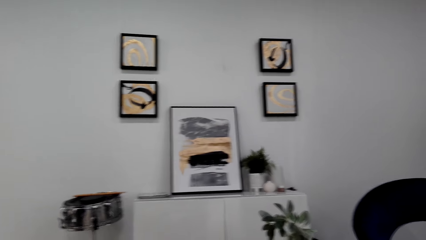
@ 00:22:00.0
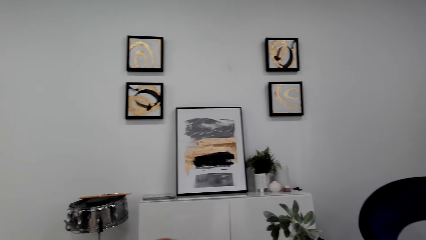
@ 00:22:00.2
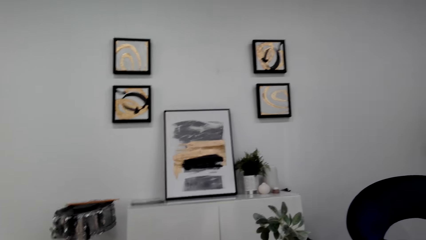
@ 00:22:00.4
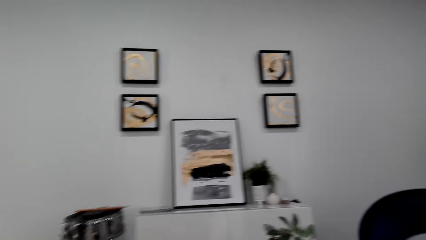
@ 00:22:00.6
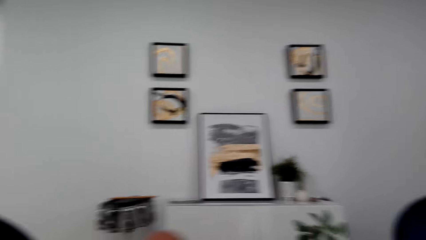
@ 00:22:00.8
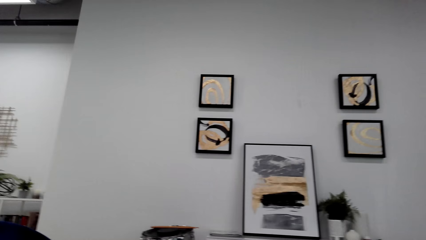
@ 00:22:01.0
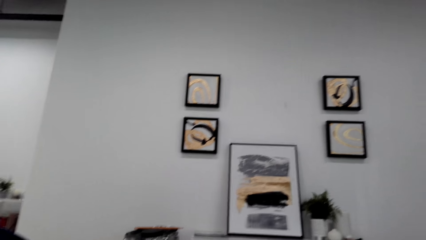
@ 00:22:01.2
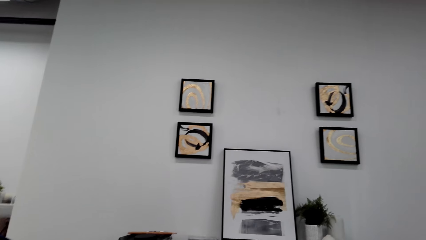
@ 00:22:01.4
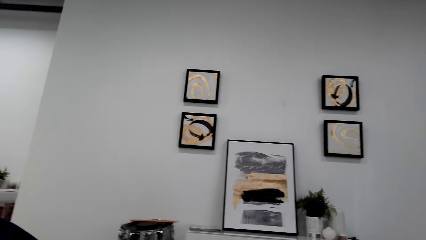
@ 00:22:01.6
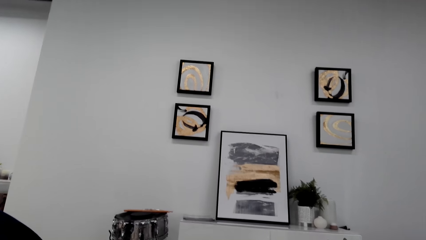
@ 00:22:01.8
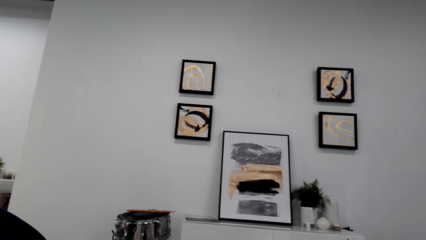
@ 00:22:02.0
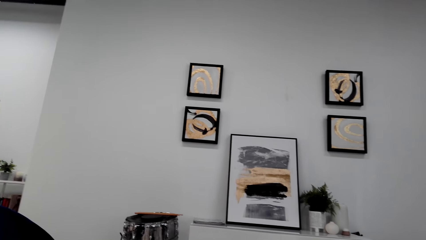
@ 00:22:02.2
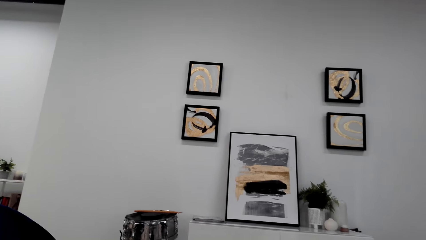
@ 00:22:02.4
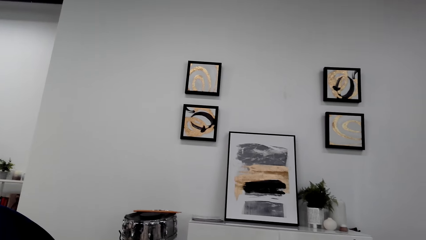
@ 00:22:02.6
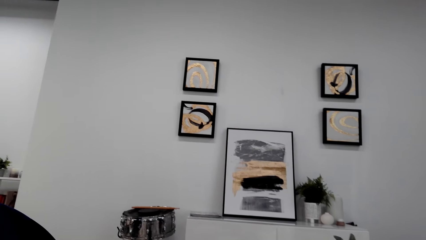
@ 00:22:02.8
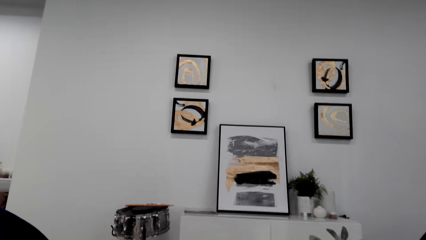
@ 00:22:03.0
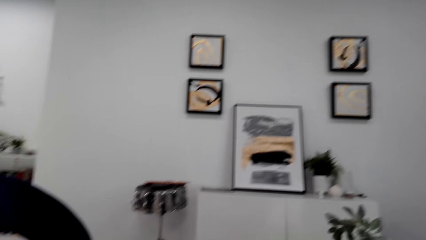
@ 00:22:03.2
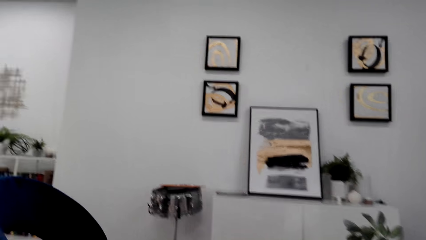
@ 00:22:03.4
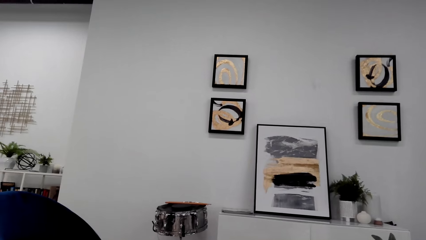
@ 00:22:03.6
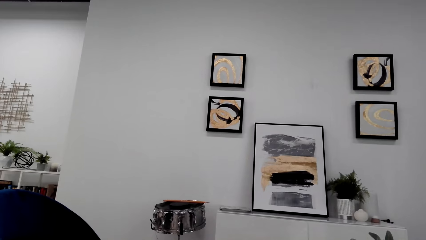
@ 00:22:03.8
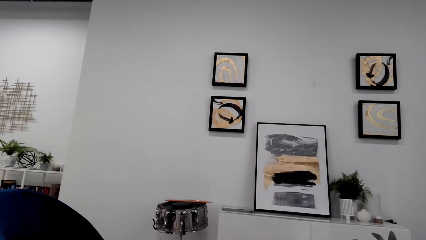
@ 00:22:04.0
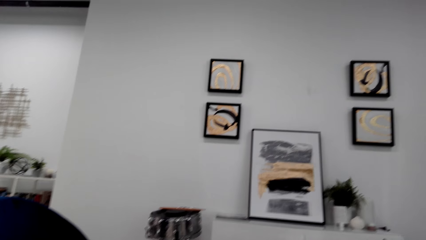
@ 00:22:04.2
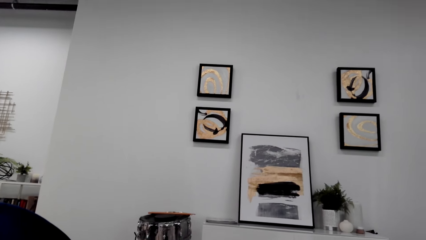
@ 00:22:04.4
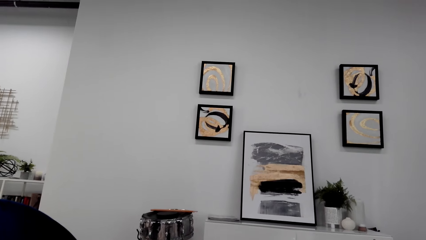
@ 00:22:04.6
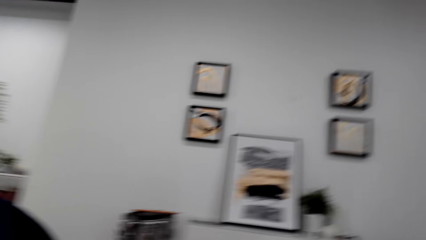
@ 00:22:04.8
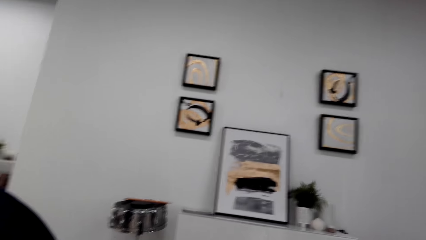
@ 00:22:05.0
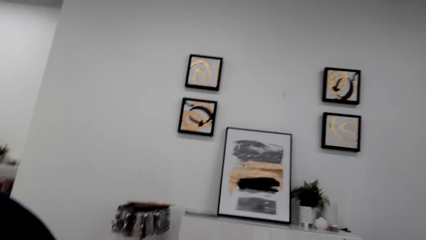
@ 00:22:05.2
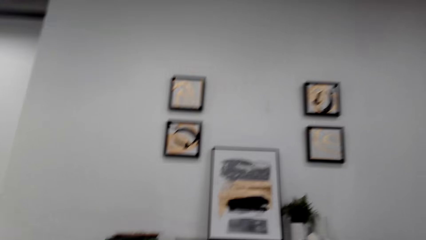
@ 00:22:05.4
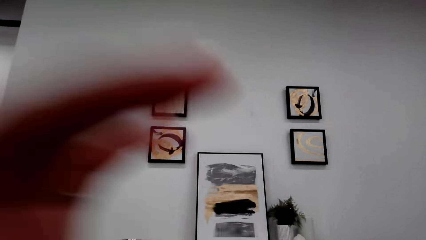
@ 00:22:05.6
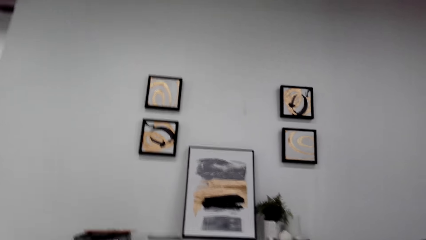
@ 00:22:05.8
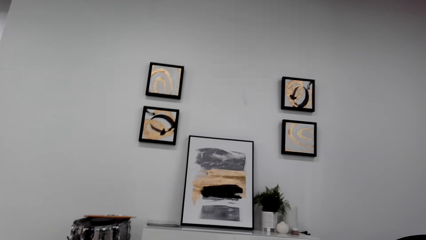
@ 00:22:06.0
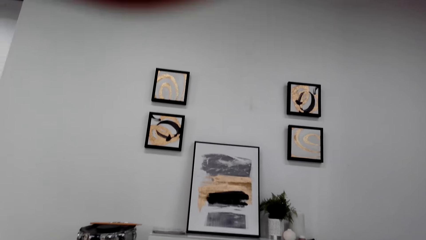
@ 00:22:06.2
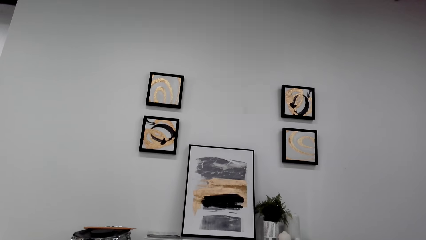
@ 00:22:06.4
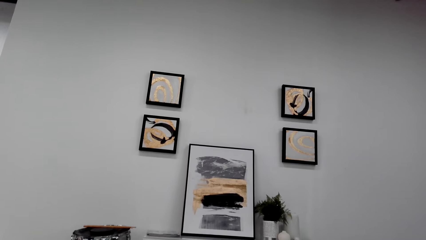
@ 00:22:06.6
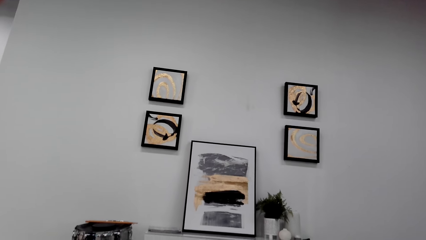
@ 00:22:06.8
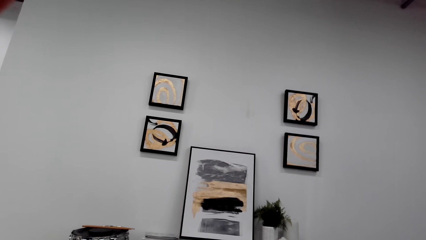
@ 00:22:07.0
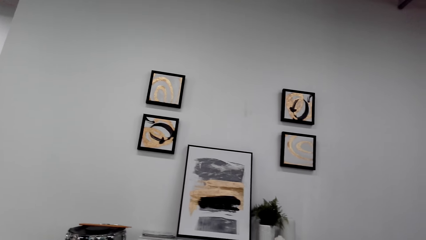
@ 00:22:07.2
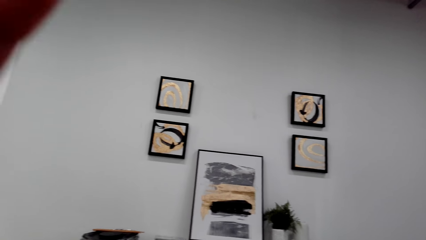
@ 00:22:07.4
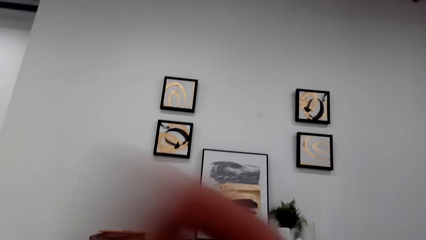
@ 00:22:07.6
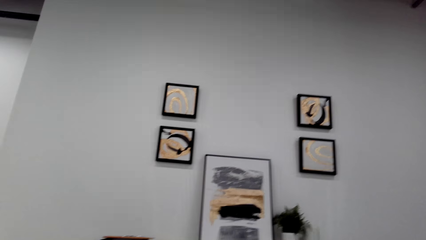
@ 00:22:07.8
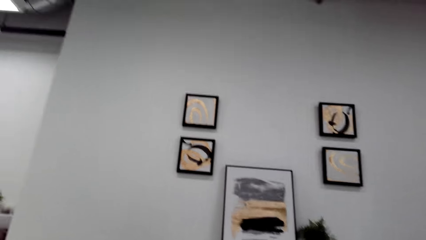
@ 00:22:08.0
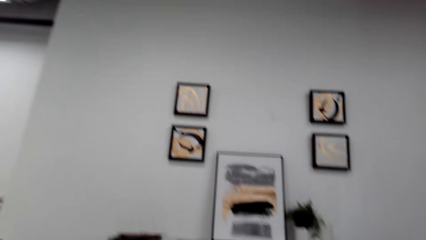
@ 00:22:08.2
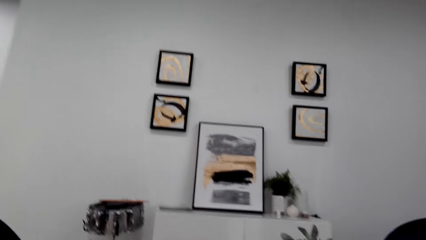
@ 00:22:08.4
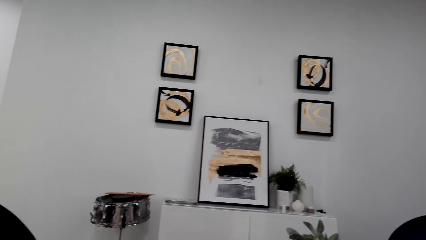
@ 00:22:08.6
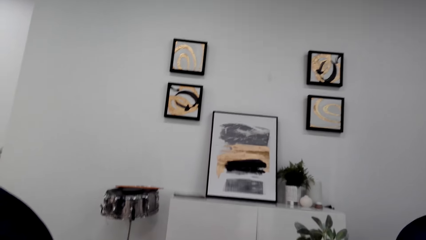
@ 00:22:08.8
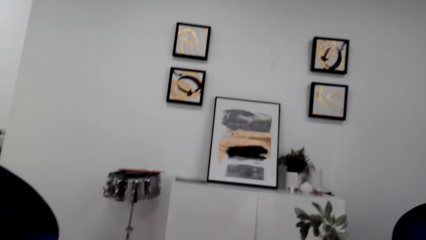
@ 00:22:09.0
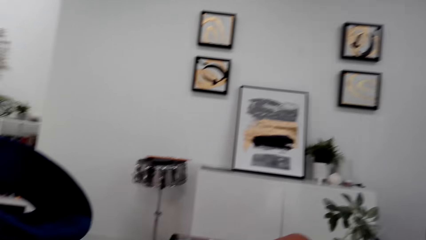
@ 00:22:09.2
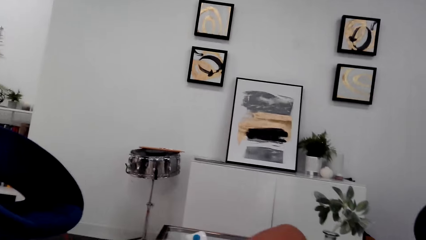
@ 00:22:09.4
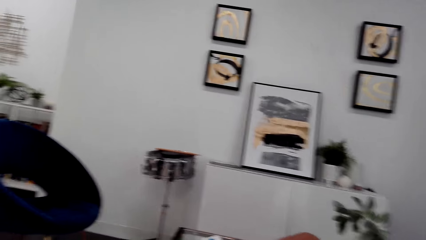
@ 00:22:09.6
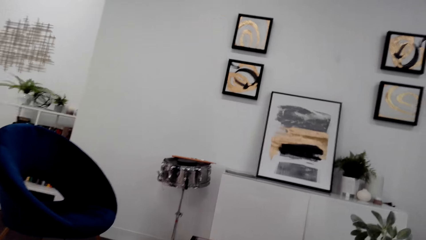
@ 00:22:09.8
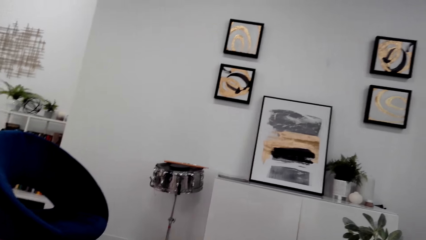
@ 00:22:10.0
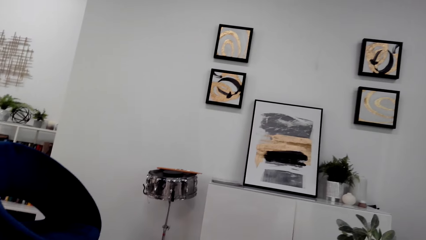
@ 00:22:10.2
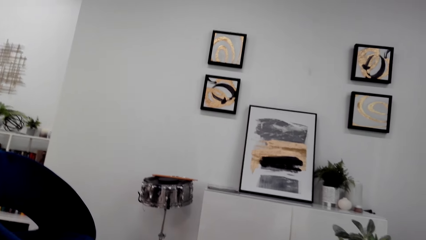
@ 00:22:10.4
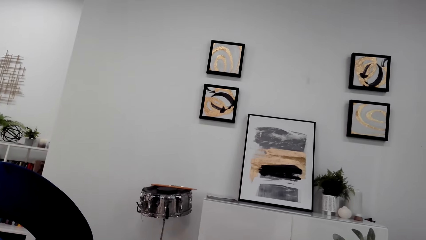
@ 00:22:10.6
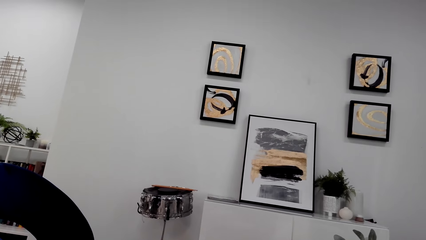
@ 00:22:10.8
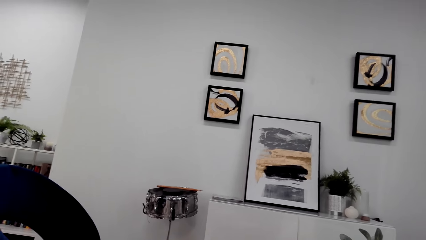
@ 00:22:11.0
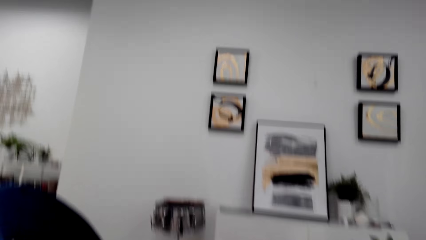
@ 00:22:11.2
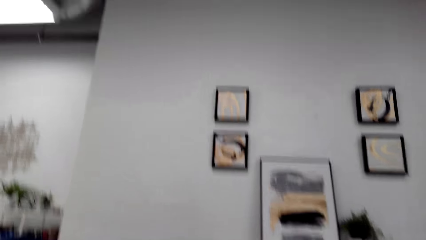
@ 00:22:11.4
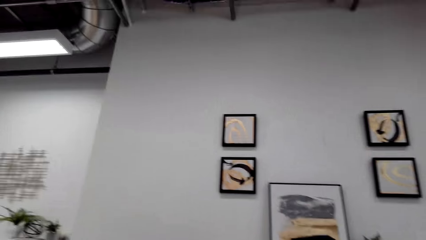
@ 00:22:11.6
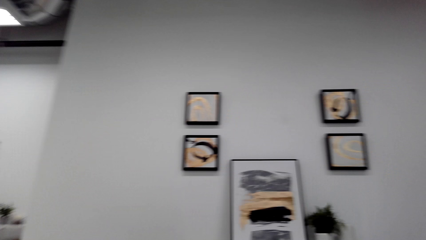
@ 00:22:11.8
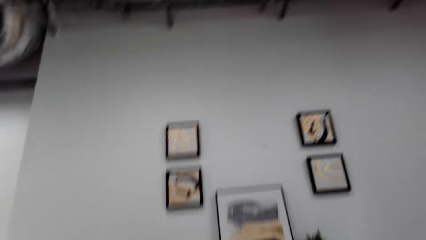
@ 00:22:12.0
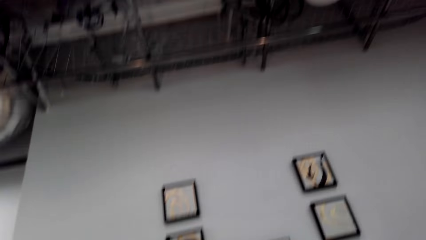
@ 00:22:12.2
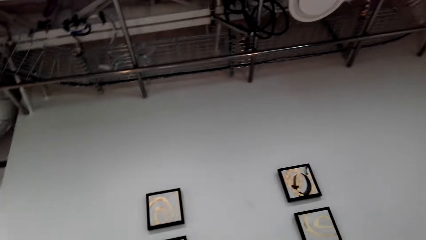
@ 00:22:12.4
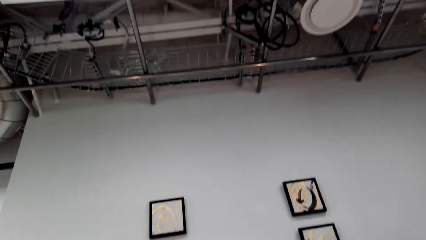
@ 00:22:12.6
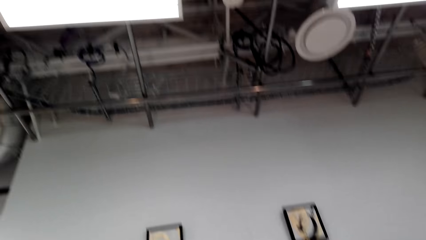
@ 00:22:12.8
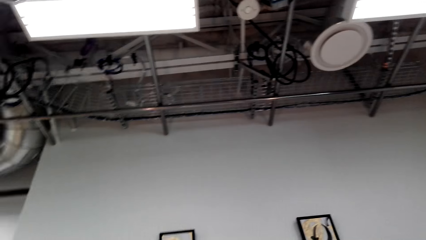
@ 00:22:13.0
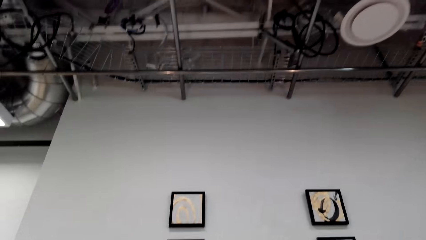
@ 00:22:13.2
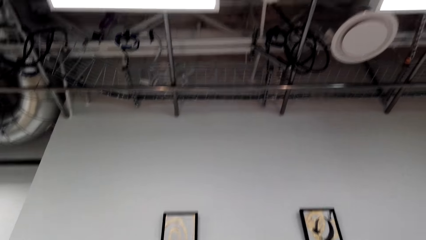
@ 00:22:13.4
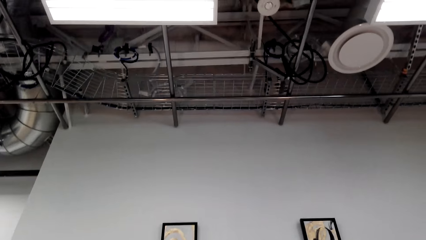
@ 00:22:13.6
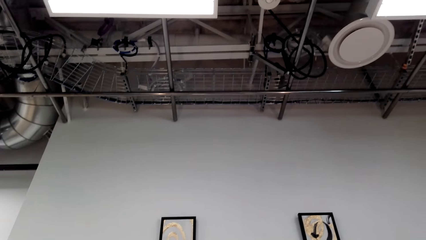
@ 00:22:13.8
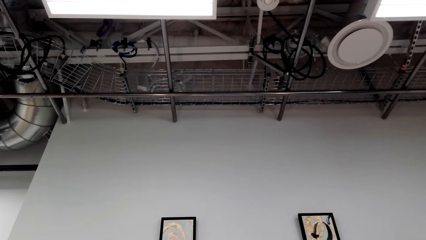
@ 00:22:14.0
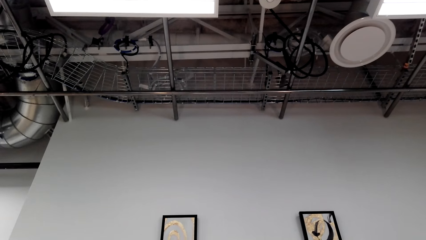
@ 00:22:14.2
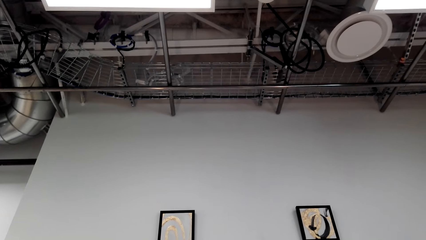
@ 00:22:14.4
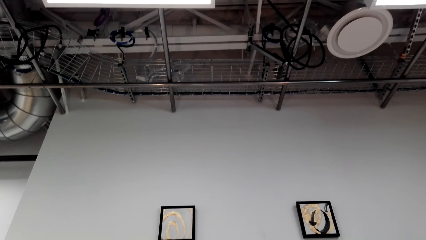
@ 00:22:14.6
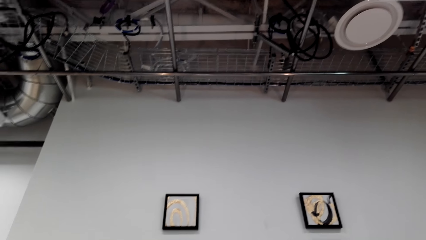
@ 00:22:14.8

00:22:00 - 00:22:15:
The camera wearer moves their arm. They look upward.
